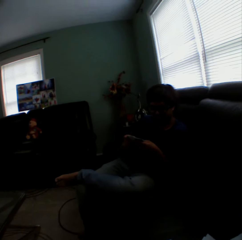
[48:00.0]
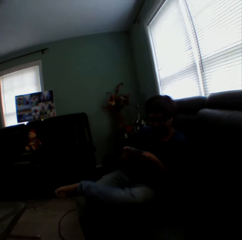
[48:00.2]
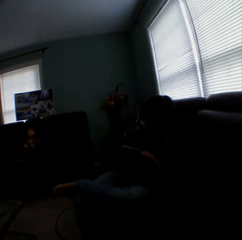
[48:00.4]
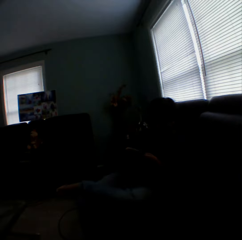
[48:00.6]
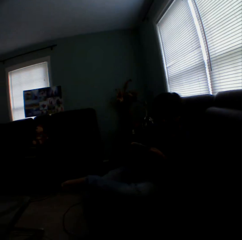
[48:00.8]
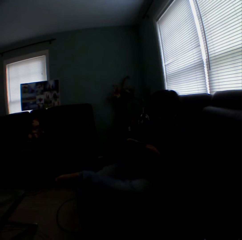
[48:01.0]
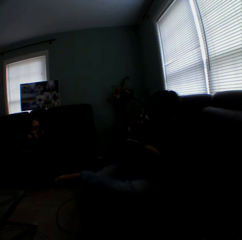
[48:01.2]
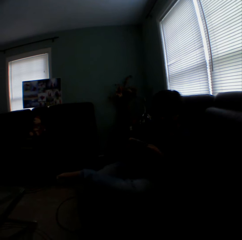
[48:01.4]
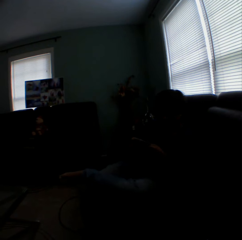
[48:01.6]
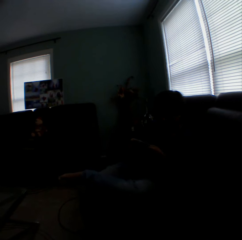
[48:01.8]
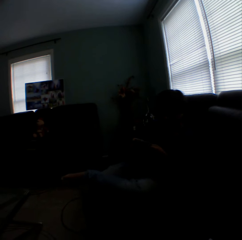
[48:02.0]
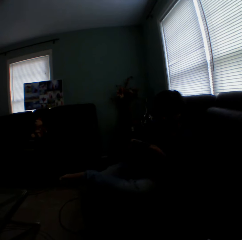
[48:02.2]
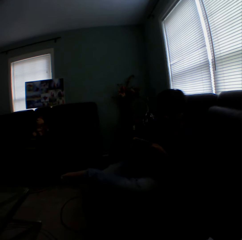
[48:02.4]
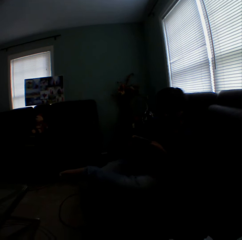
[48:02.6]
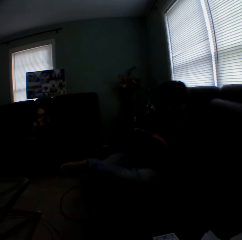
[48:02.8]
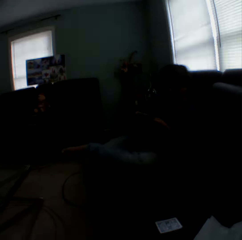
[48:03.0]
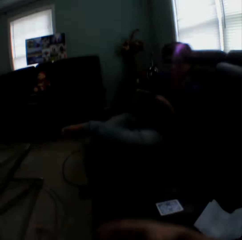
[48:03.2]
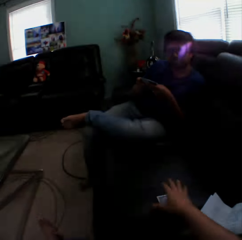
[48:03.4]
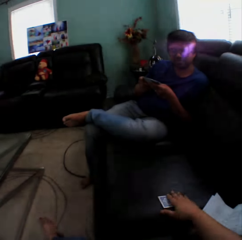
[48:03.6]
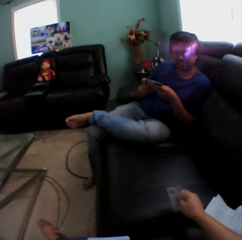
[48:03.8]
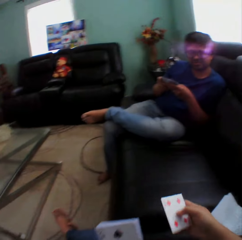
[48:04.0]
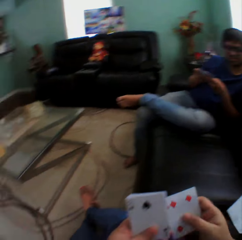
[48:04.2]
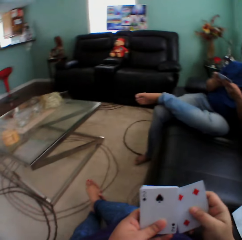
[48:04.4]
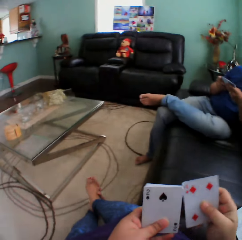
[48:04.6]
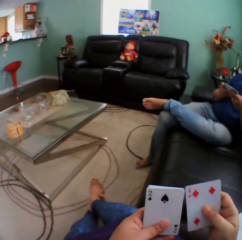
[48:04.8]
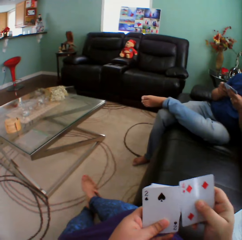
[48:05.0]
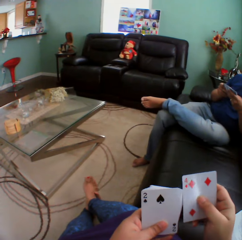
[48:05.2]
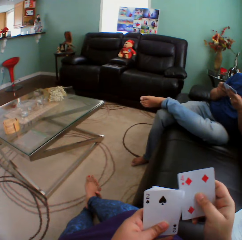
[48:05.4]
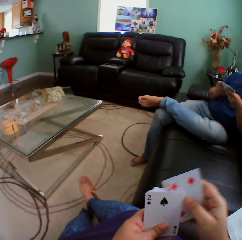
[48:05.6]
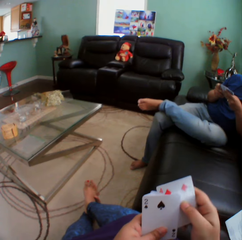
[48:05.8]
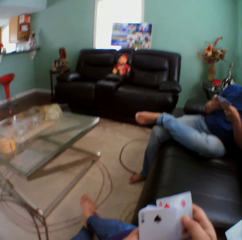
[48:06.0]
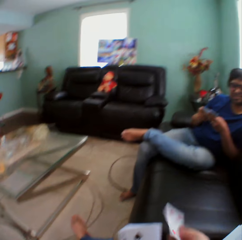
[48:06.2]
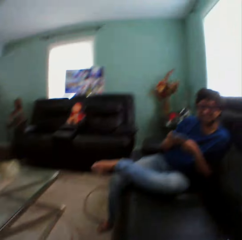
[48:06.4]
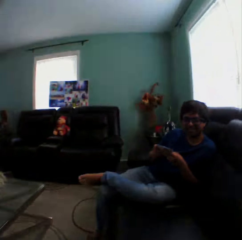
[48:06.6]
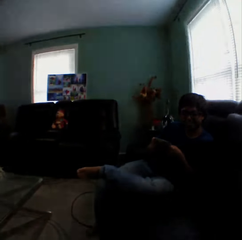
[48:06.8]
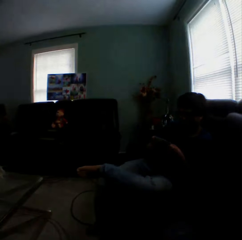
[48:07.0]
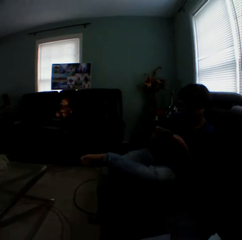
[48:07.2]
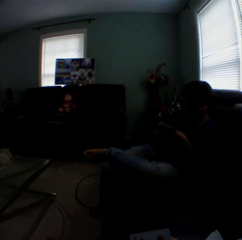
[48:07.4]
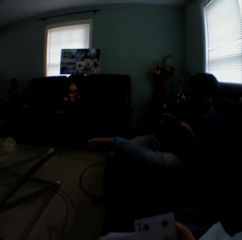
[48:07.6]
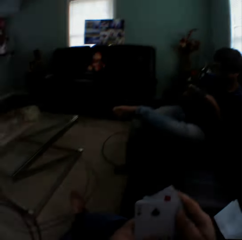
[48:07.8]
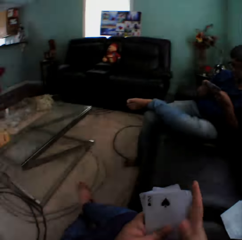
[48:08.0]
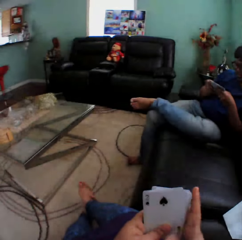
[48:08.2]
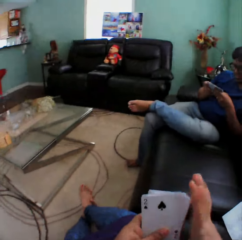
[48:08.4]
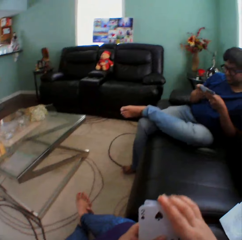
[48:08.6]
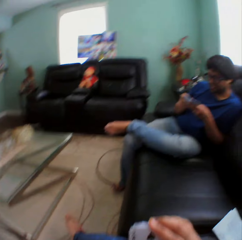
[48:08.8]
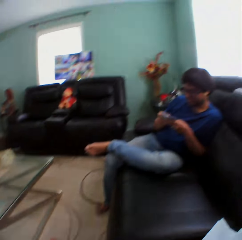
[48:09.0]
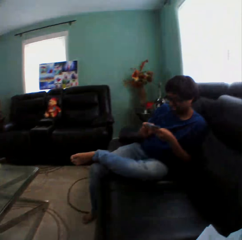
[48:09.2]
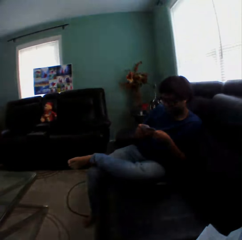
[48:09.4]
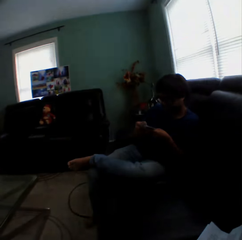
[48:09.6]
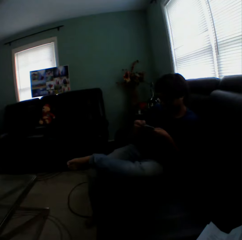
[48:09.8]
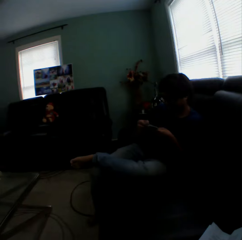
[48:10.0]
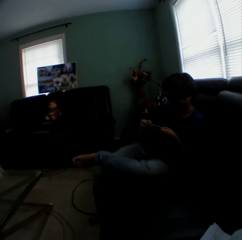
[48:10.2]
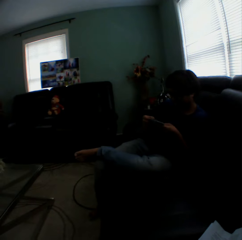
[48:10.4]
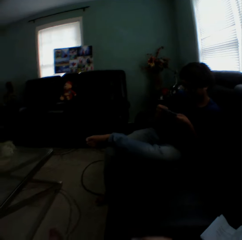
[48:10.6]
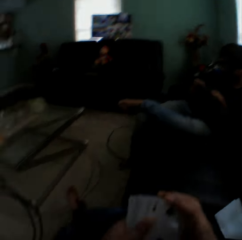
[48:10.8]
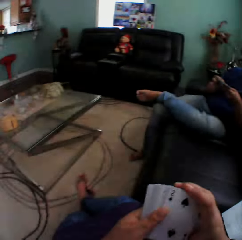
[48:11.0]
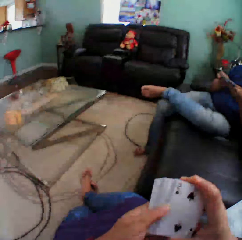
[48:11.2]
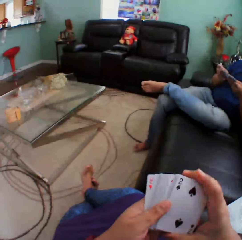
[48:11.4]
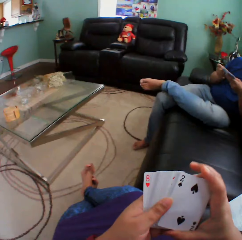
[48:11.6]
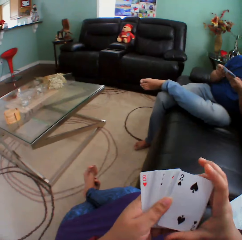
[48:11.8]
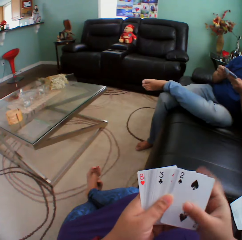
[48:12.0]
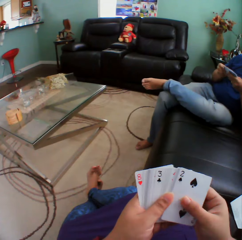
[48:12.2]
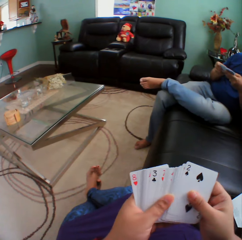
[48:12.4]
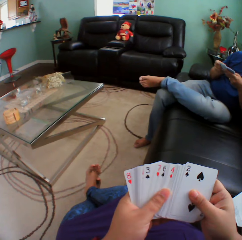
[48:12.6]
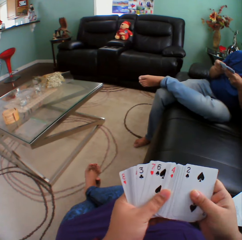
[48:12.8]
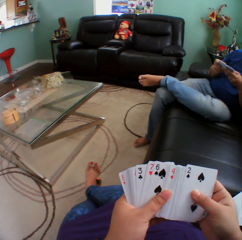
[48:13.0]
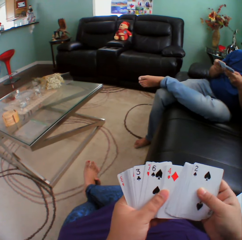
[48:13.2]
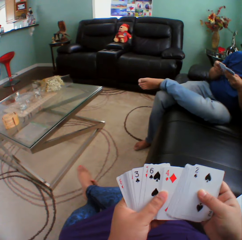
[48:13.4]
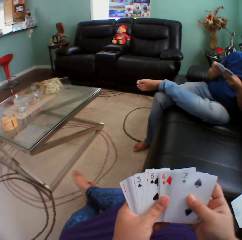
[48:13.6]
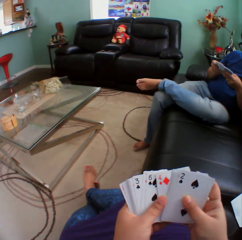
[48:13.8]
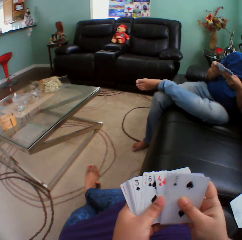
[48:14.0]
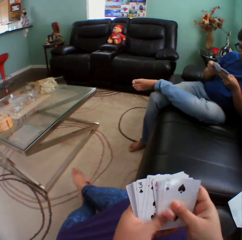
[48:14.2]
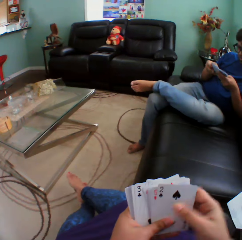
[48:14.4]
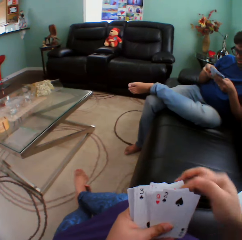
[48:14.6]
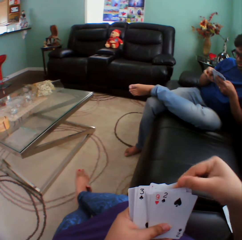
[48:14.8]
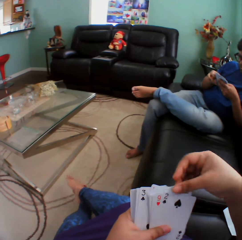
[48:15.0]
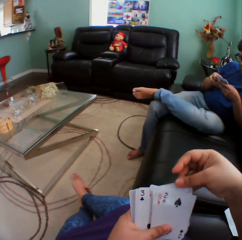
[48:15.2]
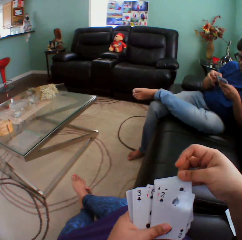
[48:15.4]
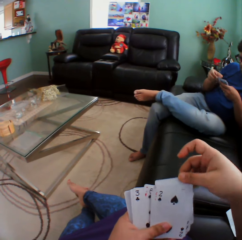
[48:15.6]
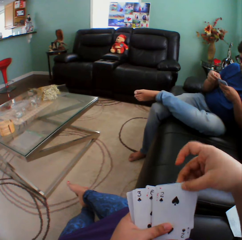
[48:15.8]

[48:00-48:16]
The camera wearer picks up the card.

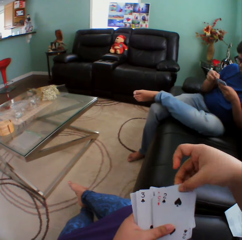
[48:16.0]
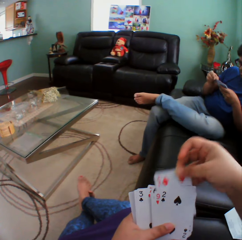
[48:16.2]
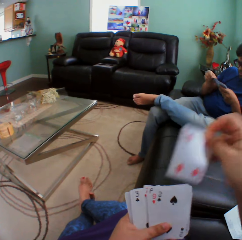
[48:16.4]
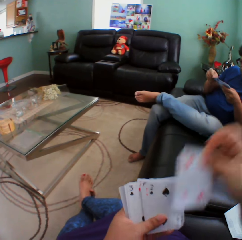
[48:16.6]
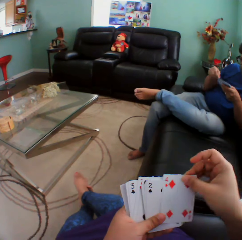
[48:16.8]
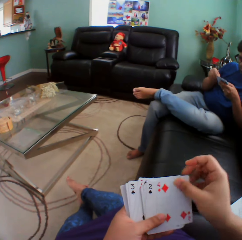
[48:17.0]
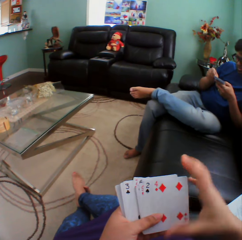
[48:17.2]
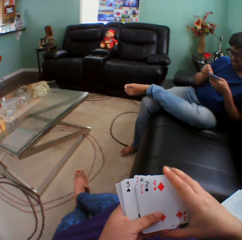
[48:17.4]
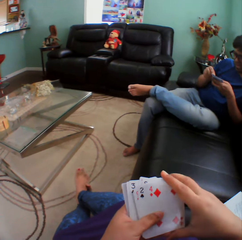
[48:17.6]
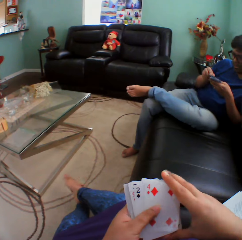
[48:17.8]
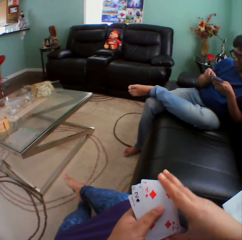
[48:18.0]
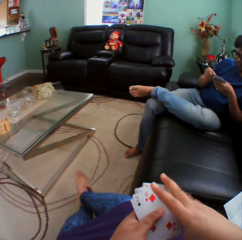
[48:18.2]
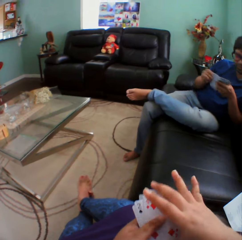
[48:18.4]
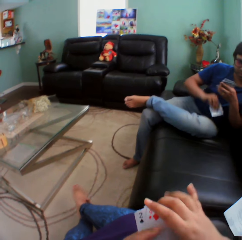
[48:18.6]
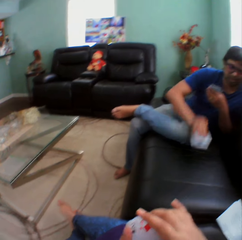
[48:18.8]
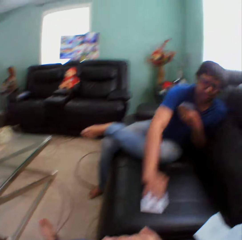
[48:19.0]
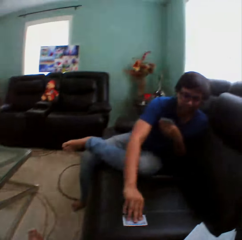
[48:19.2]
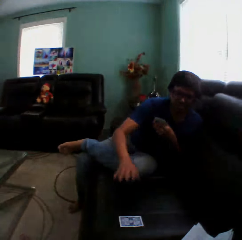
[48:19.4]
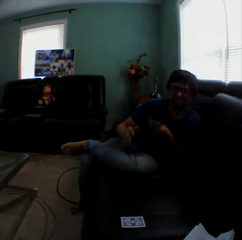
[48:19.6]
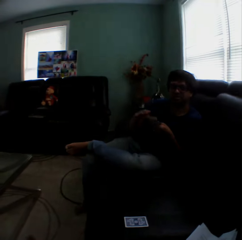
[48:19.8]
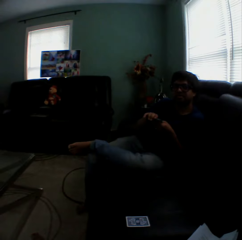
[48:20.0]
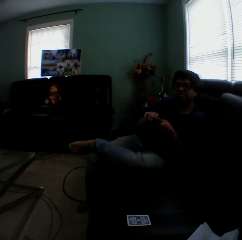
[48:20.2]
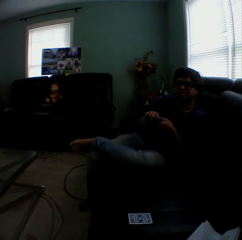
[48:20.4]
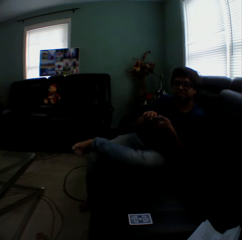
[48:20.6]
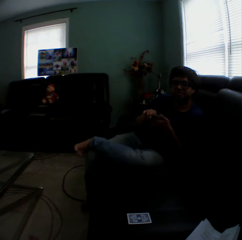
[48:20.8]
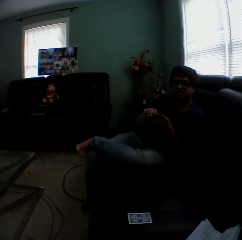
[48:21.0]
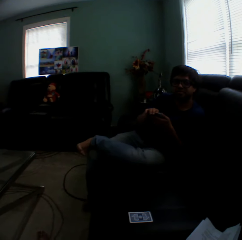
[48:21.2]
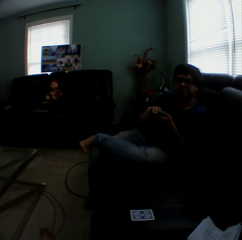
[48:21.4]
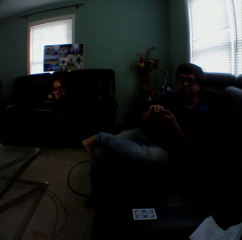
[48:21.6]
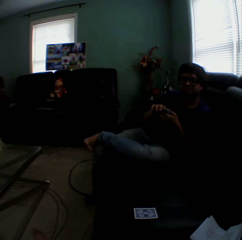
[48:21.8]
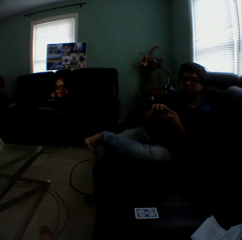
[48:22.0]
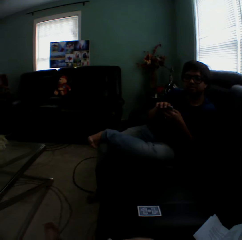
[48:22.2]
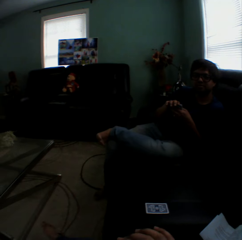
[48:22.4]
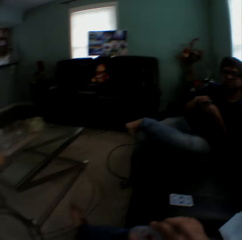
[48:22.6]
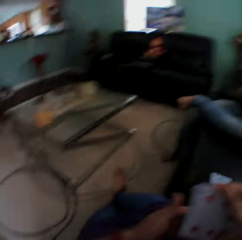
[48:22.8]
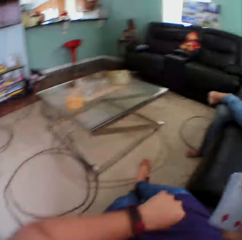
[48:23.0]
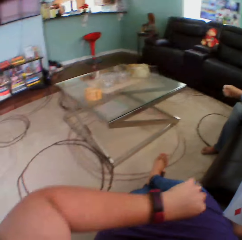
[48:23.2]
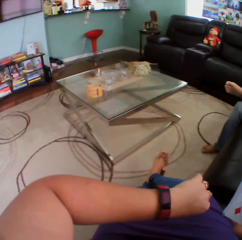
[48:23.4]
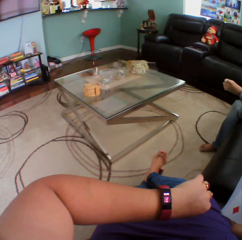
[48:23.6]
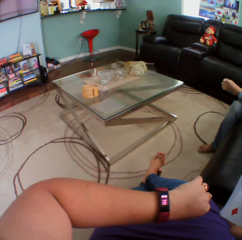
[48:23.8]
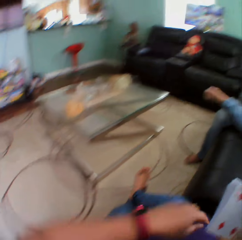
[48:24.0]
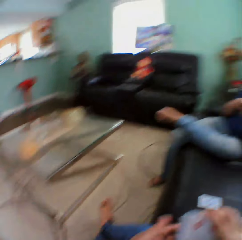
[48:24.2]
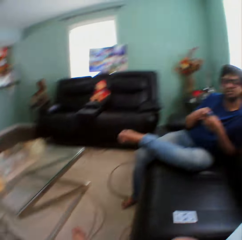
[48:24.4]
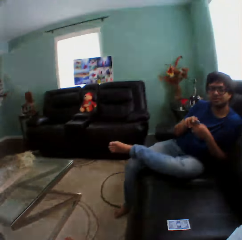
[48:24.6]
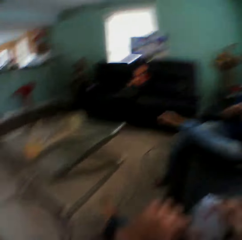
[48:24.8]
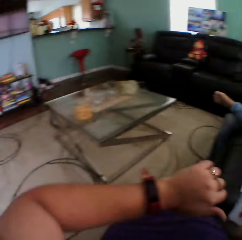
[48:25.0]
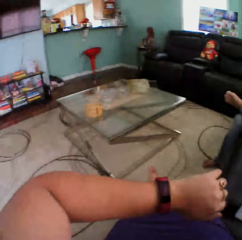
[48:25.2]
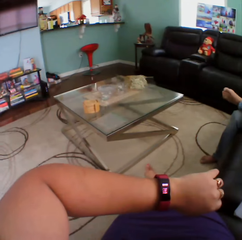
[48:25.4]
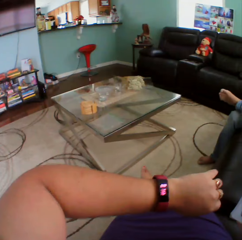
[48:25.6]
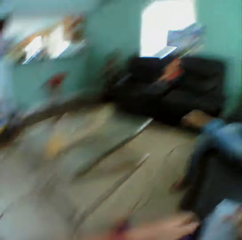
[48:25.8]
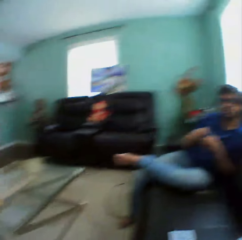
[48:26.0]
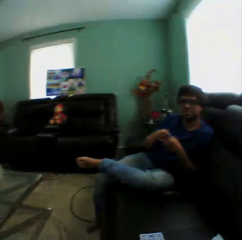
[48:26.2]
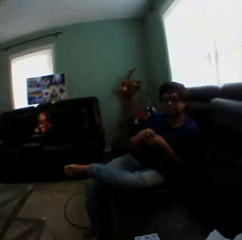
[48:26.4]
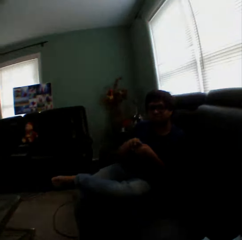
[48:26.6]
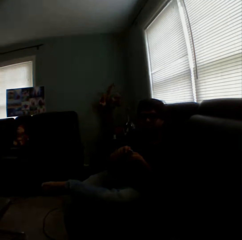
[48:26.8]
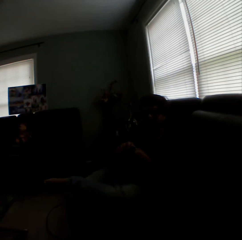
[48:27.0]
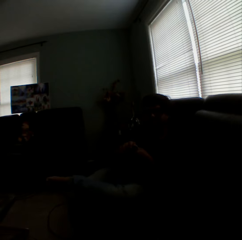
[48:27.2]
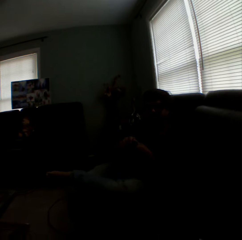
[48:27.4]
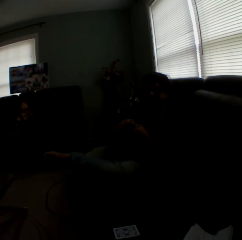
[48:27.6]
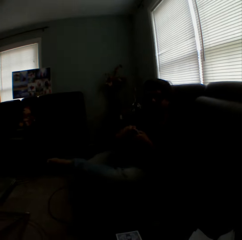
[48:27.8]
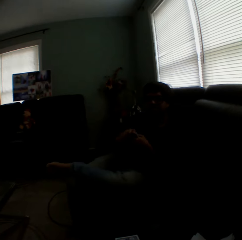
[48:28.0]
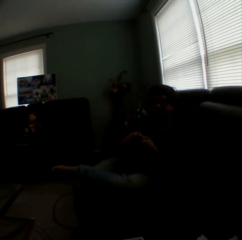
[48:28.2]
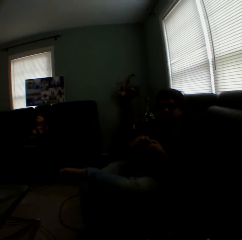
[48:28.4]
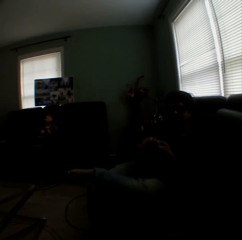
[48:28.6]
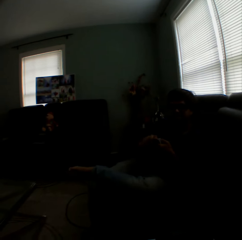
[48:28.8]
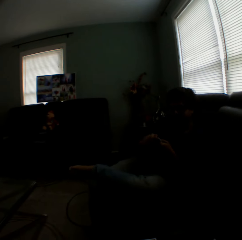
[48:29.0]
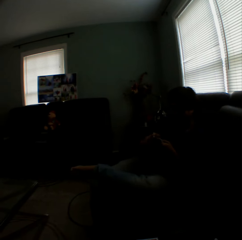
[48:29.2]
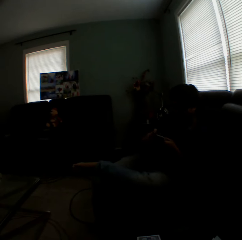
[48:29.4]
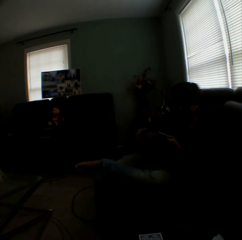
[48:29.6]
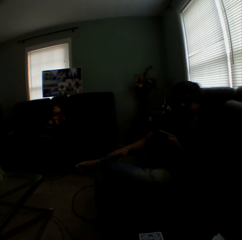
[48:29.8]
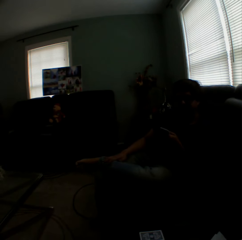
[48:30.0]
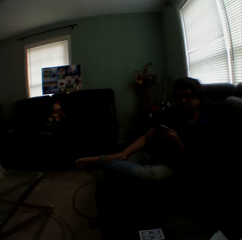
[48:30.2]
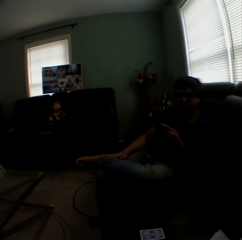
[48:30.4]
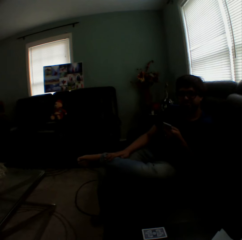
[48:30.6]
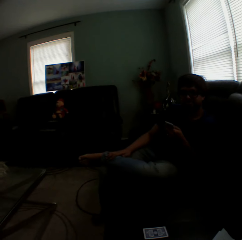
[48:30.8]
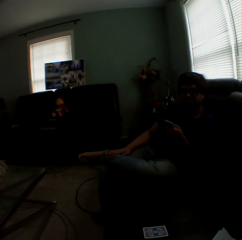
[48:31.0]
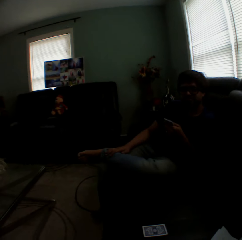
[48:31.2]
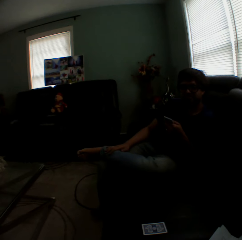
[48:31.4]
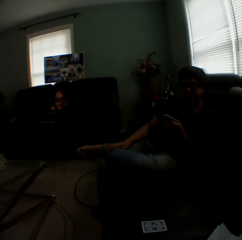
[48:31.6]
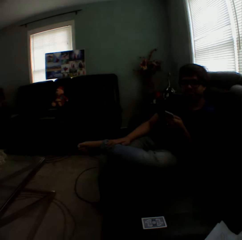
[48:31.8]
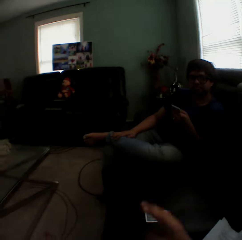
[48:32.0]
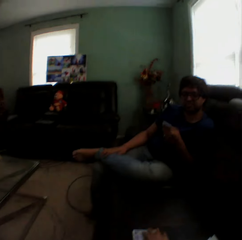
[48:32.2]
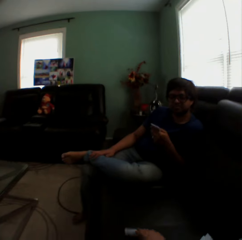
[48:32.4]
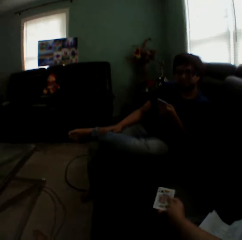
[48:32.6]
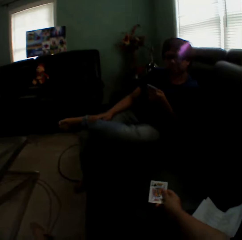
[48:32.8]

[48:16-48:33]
A man puts a card on the couch. The camera wearer looks at the watch. The man moves his hand.
